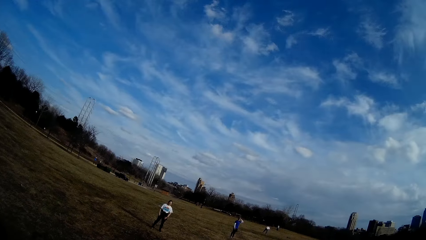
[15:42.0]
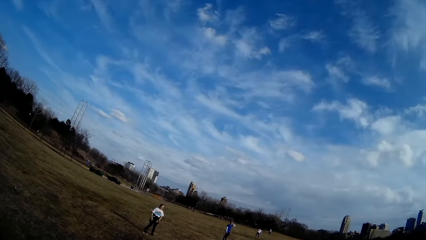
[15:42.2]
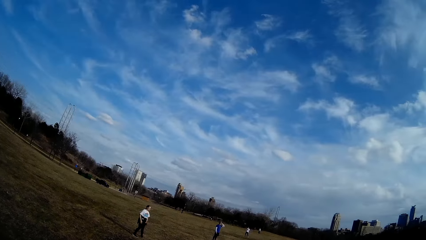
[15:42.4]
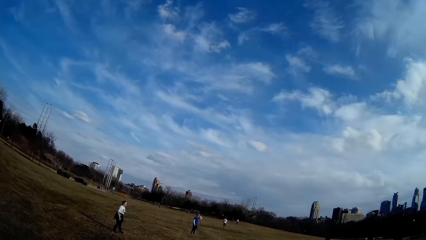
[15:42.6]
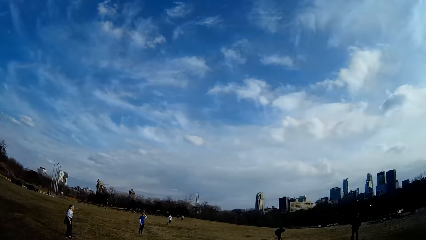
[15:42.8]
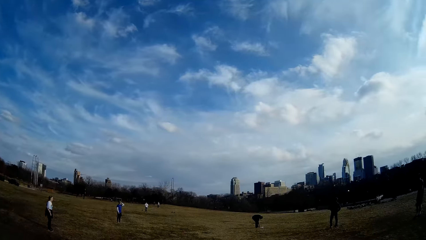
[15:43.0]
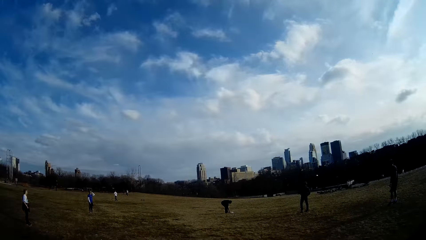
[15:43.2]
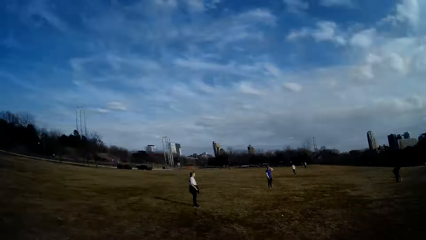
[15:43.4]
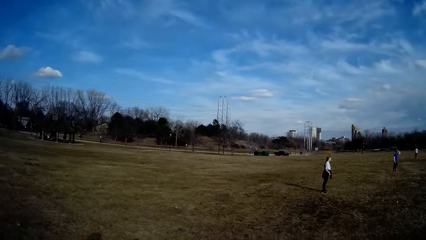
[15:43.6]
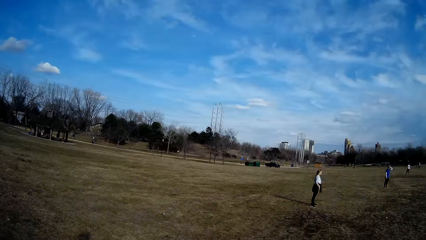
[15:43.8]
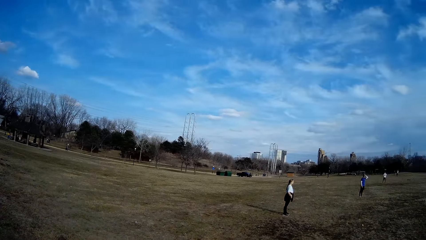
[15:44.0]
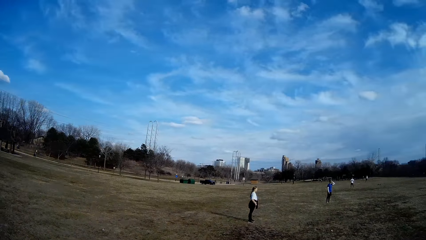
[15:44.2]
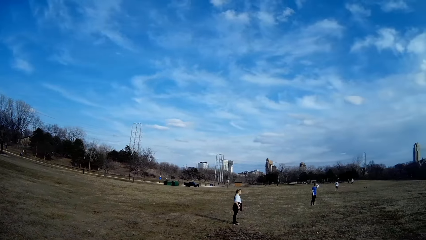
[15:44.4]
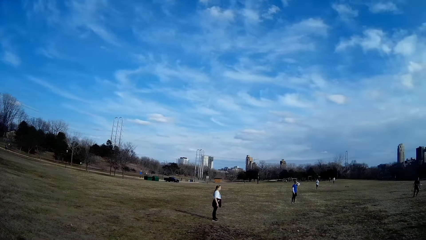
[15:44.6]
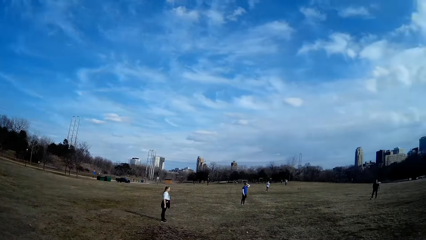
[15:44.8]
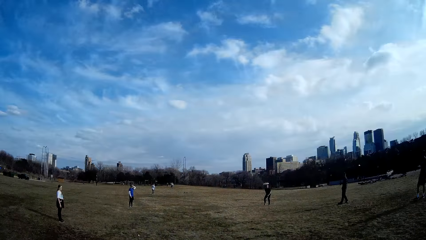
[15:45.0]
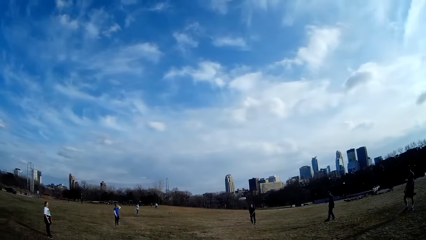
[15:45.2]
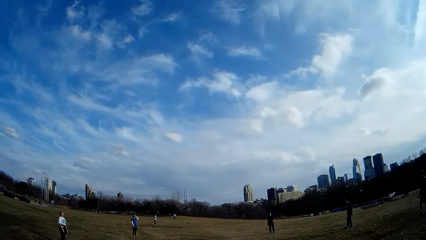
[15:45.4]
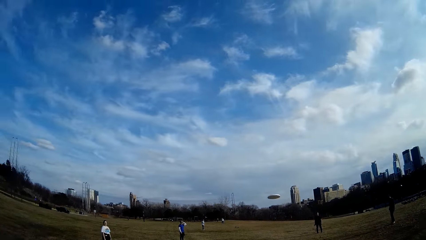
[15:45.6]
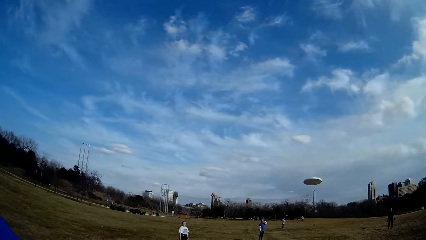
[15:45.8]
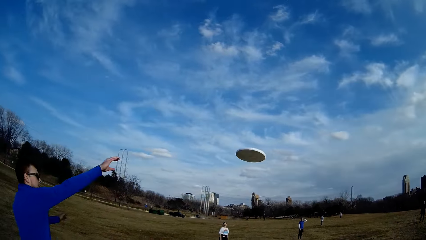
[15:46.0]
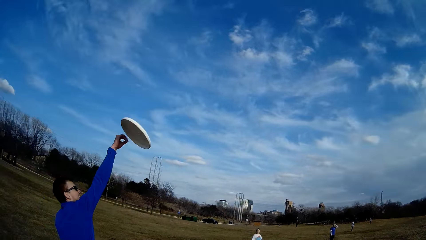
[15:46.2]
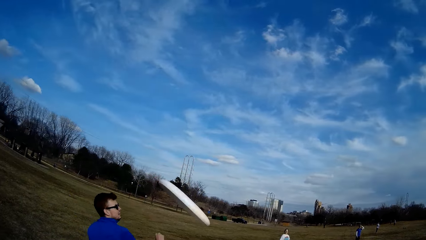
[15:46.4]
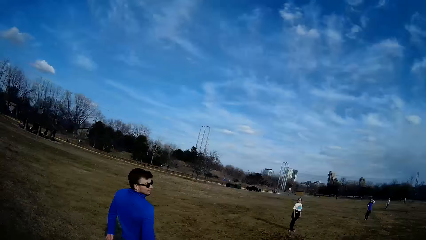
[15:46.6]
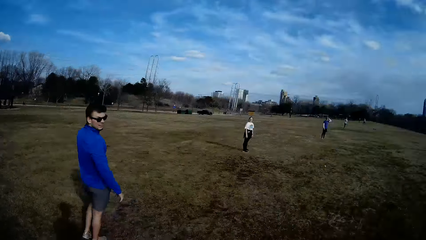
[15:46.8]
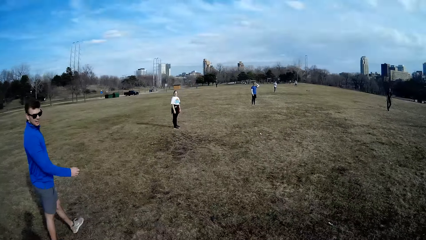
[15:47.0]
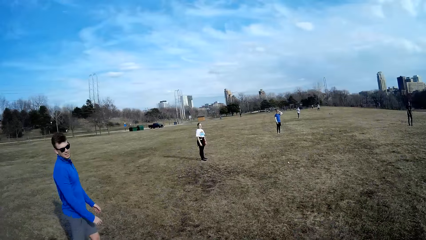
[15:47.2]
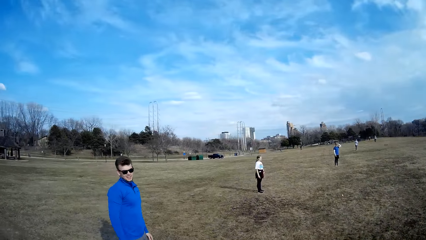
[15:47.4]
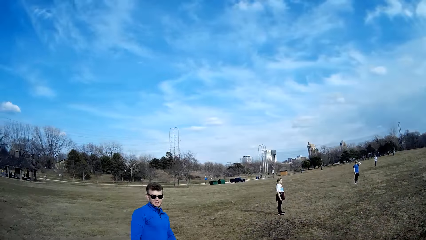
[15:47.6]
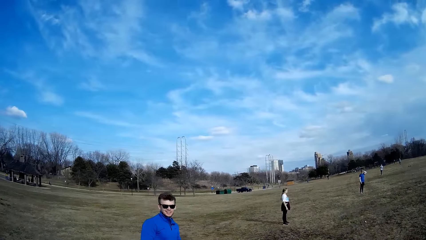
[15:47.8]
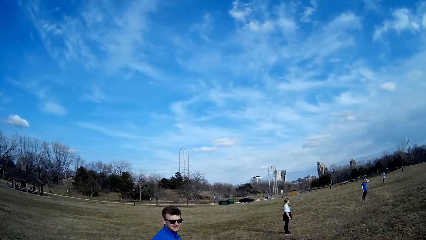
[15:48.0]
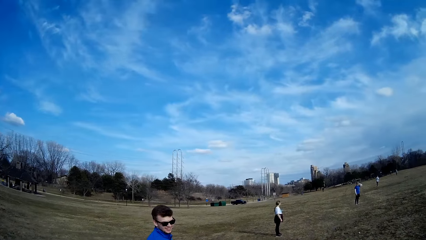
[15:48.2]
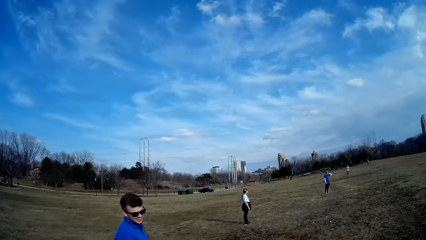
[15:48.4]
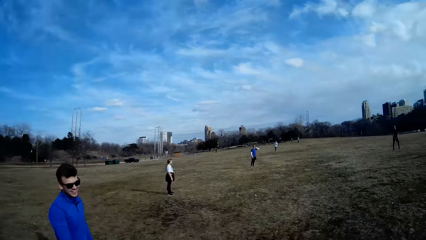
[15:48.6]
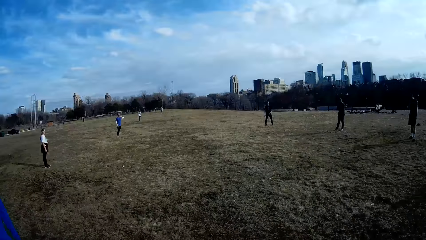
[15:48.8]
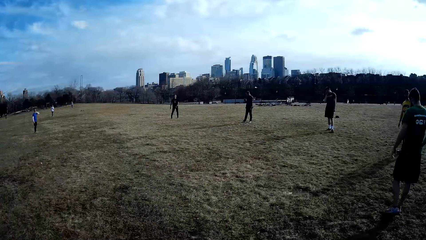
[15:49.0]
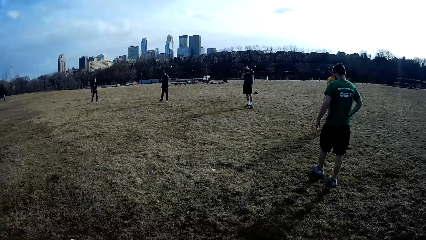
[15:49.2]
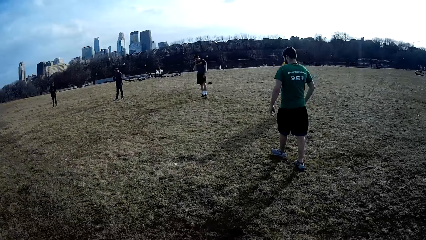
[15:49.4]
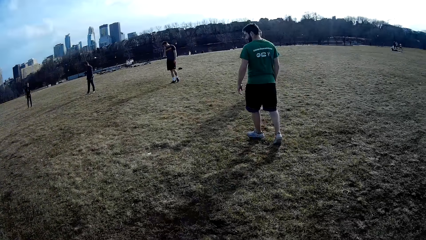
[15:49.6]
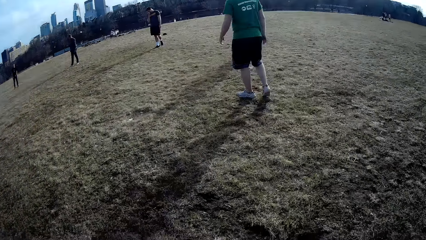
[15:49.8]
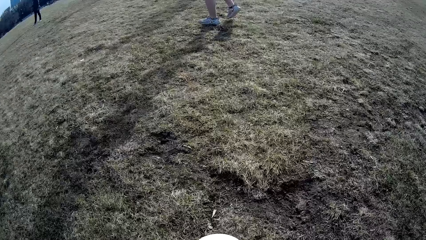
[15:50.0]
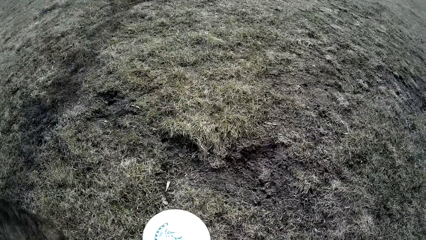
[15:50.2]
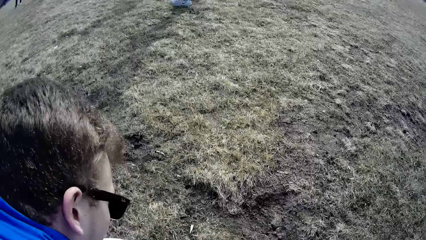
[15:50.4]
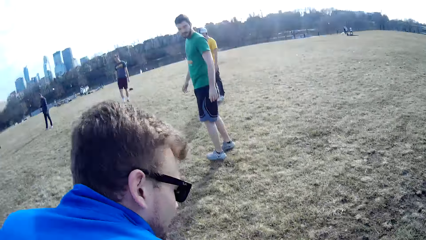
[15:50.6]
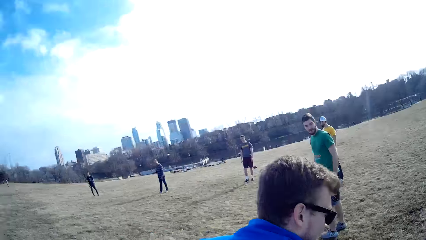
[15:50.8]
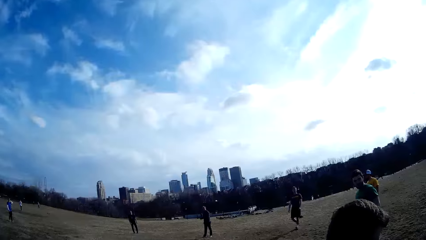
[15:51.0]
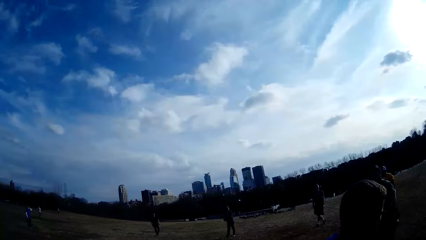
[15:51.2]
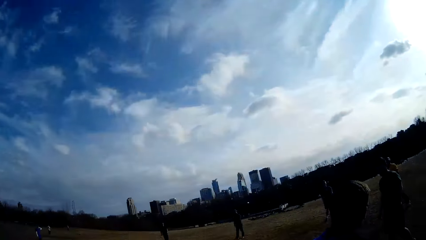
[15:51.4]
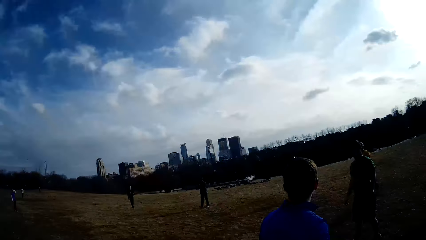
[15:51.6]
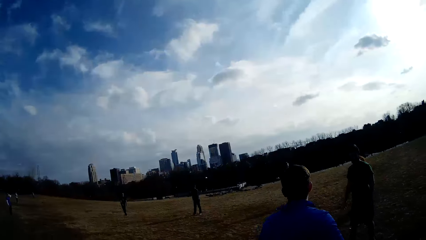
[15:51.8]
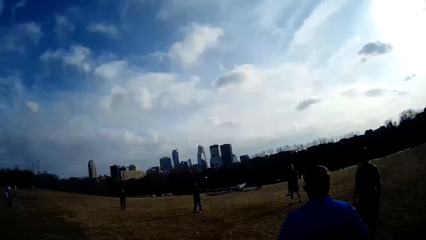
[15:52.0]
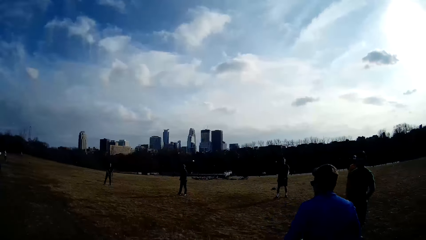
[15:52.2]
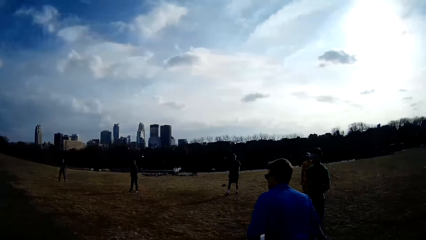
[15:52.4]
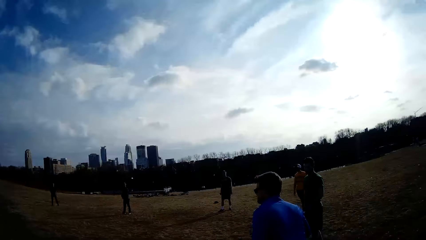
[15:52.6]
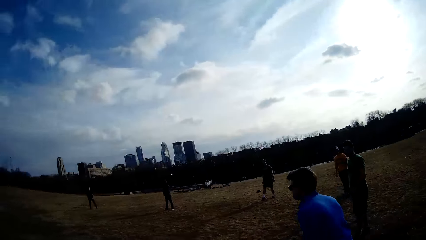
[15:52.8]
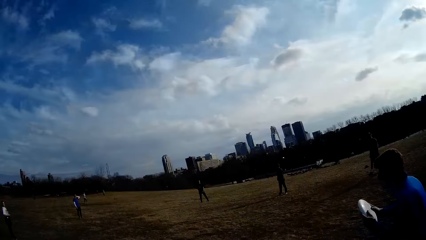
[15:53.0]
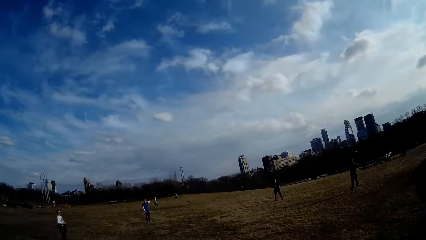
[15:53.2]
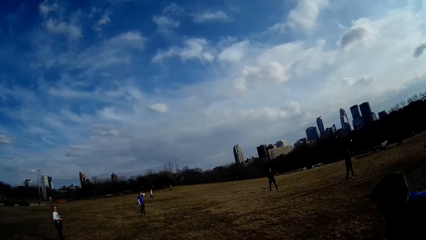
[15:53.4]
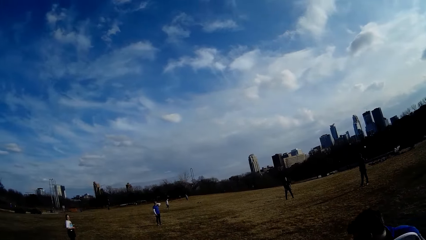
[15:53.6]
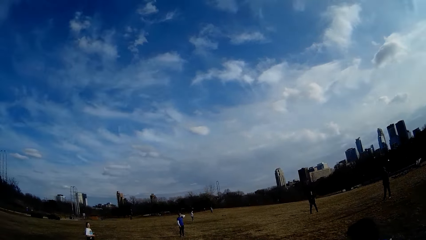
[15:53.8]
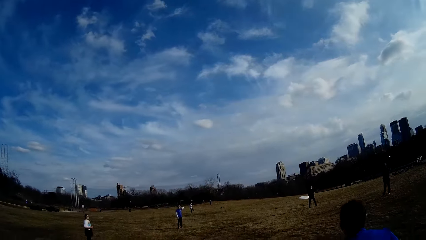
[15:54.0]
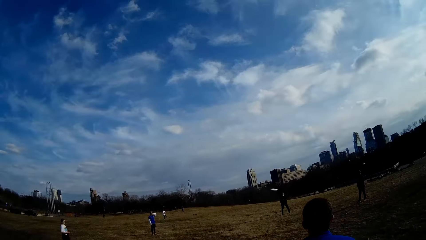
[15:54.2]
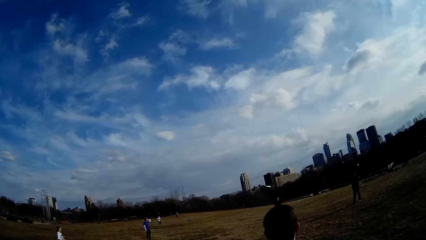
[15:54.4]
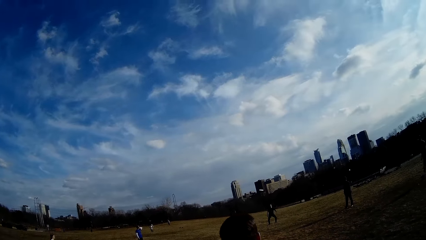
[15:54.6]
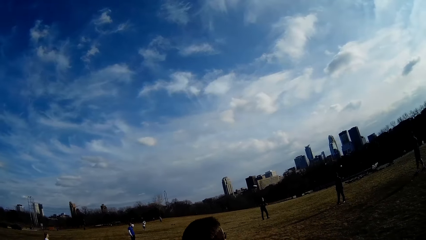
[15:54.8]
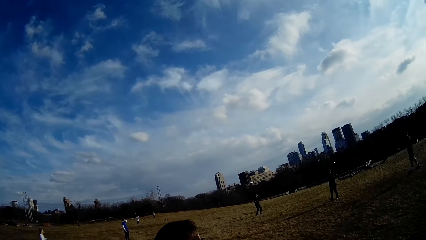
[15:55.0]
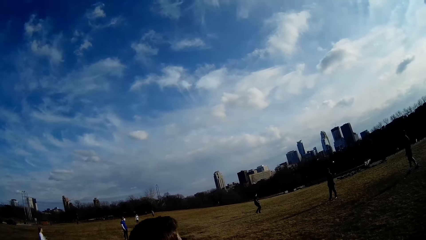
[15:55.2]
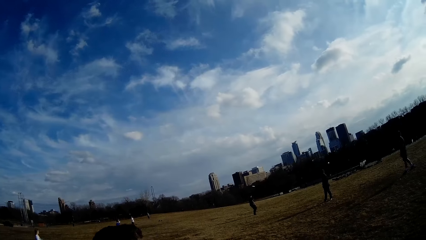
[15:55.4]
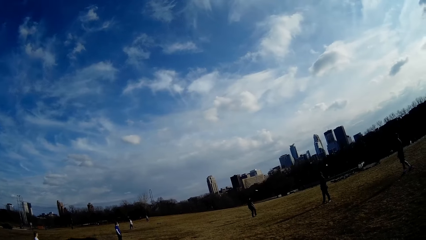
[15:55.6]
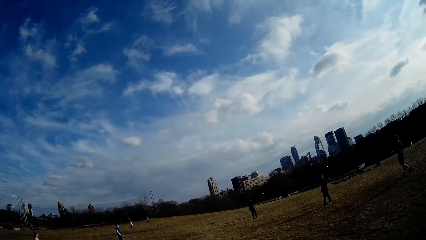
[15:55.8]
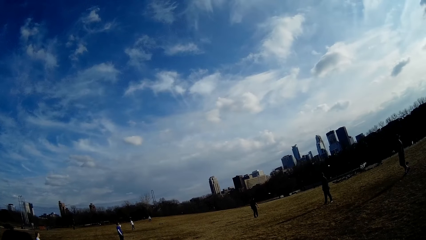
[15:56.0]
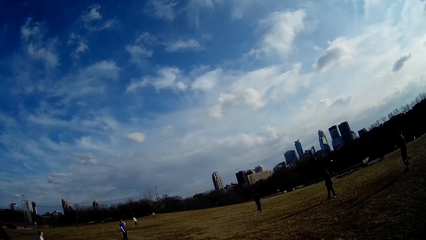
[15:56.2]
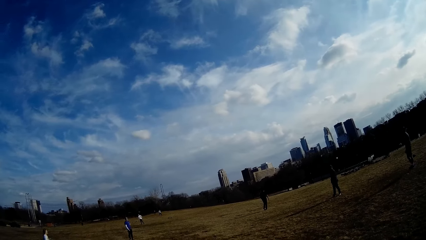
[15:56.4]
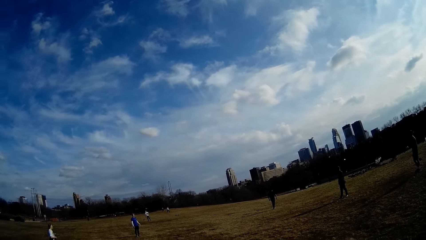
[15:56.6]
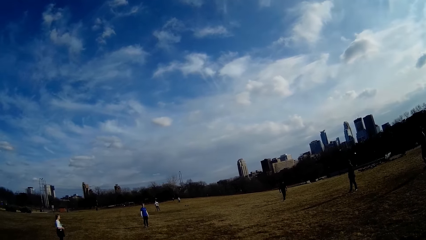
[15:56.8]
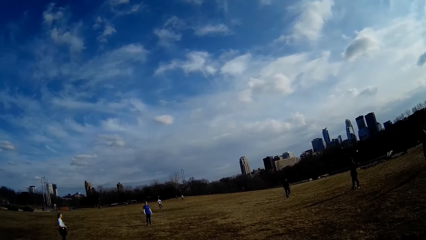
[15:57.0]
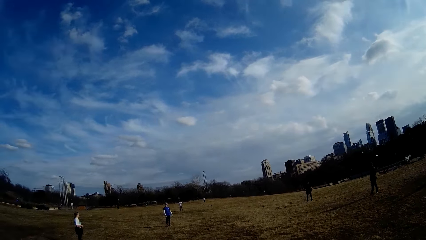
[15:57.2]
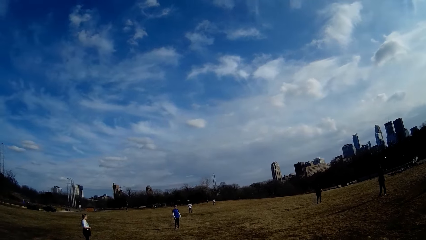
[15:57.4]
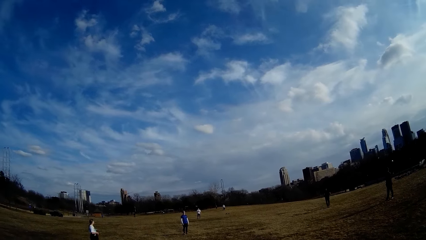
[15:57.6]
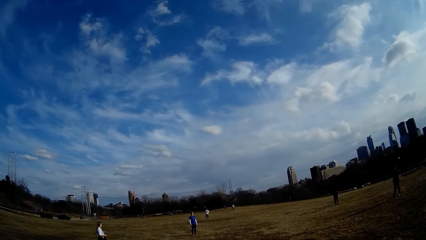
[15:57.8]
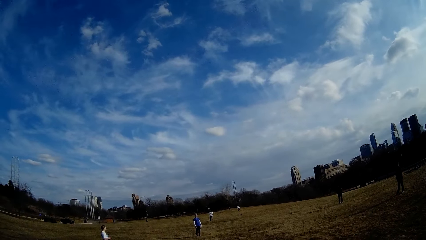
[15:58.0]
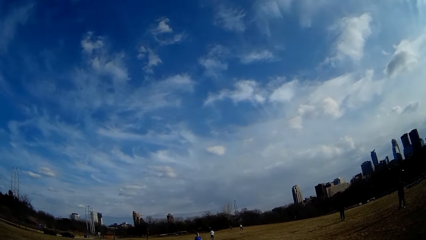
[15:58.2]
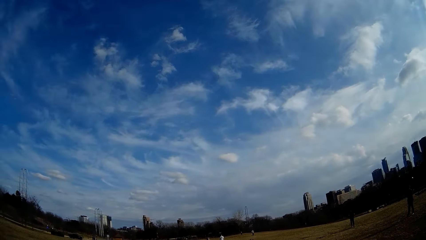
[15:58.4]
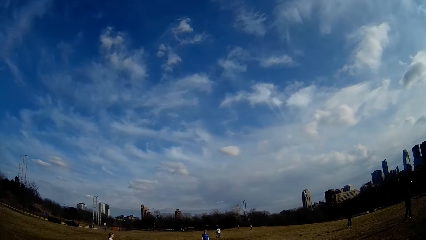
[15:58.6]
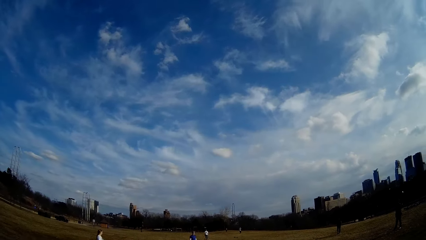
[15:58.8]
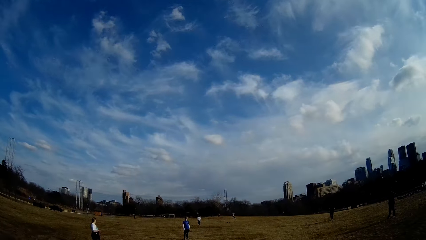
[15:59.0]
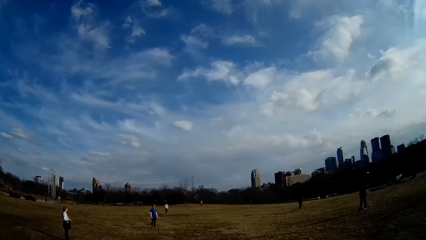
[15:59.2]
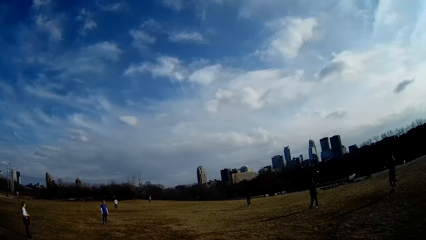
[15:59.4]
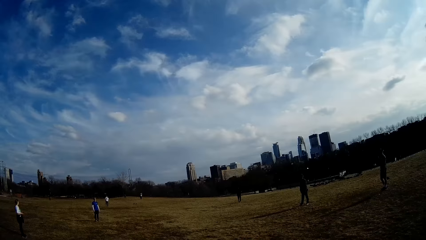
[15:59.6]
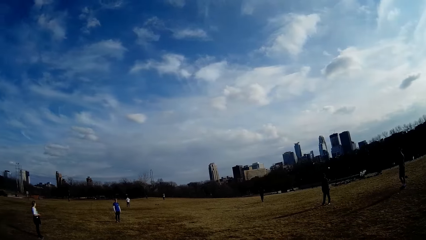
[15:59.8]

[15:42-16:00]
The man picks up the slate or flying plate from the ground and throws the slate in the air. Another man makes for the slate in the air with his right hand, with failure. The other man picks up the slate from the ground and throws the slate in the air. The first man walks towards the fallen flying plate.
